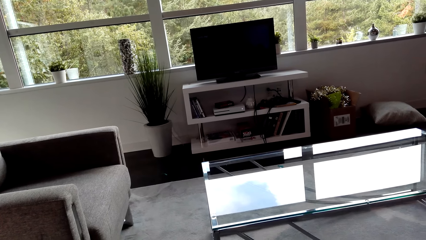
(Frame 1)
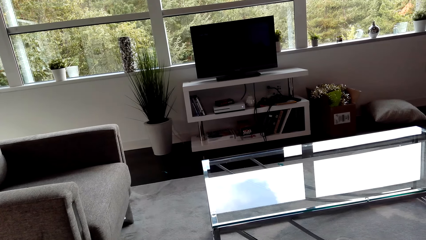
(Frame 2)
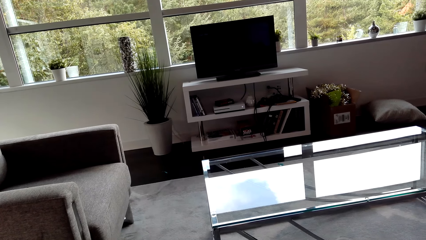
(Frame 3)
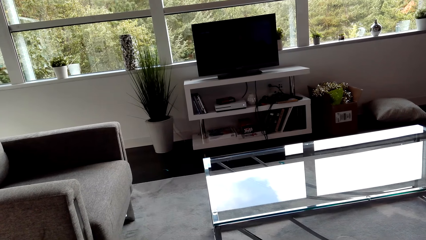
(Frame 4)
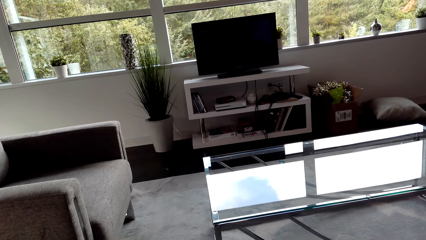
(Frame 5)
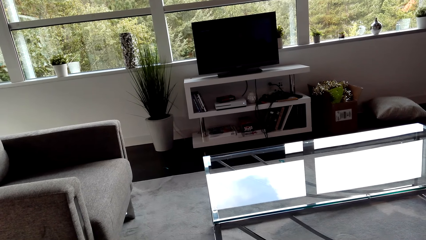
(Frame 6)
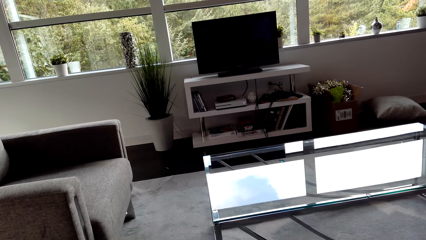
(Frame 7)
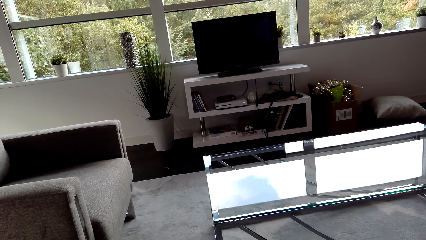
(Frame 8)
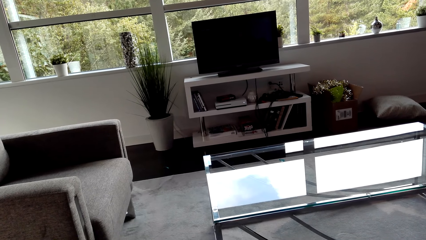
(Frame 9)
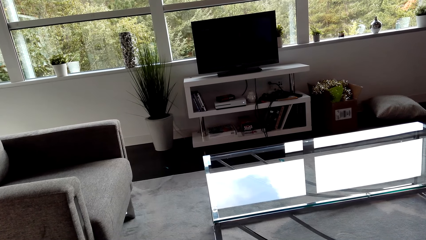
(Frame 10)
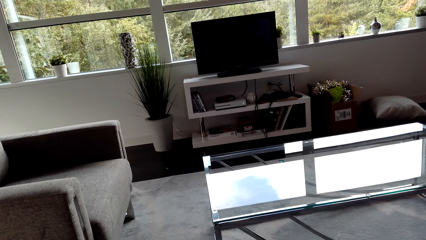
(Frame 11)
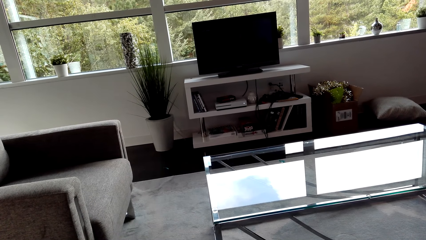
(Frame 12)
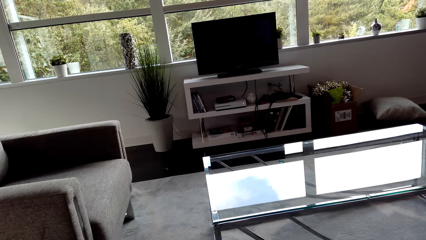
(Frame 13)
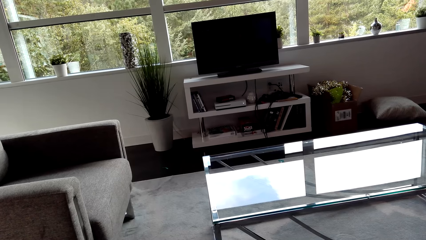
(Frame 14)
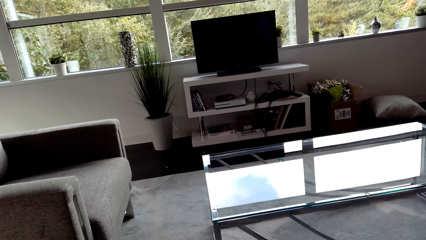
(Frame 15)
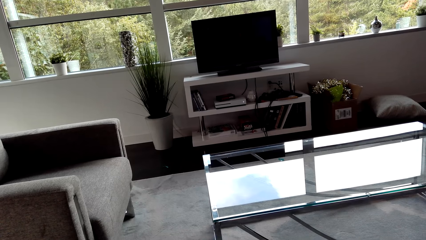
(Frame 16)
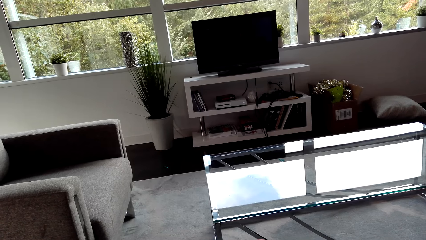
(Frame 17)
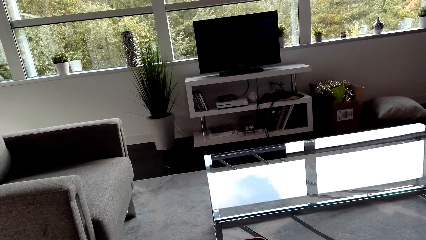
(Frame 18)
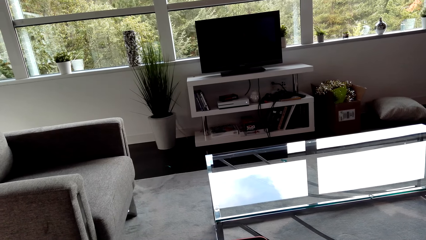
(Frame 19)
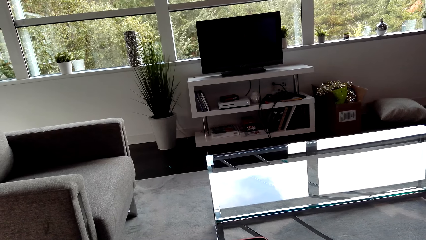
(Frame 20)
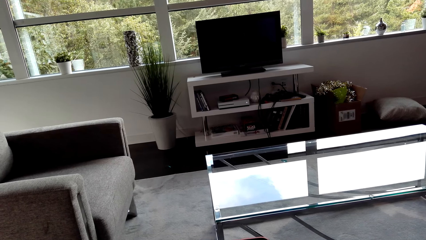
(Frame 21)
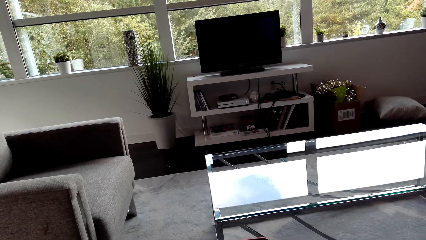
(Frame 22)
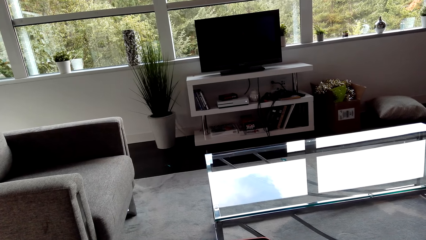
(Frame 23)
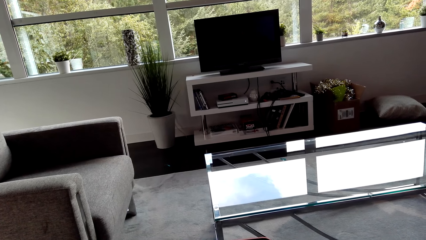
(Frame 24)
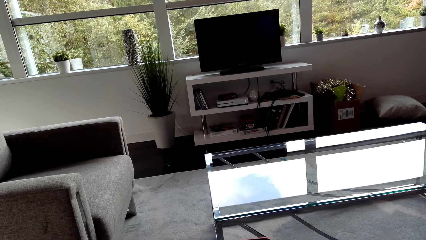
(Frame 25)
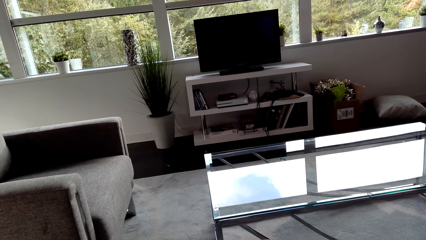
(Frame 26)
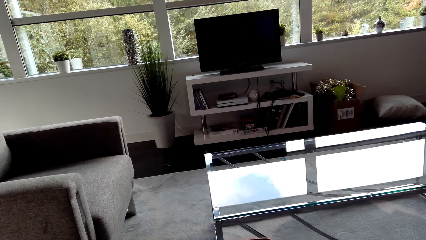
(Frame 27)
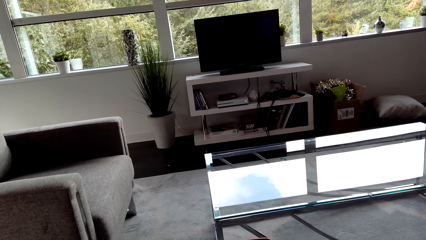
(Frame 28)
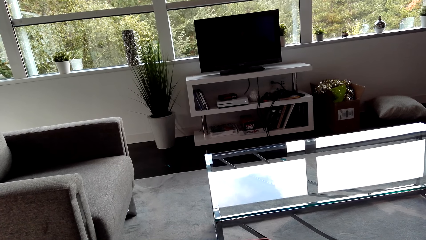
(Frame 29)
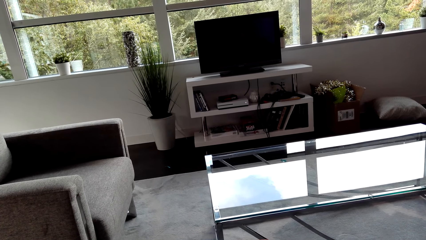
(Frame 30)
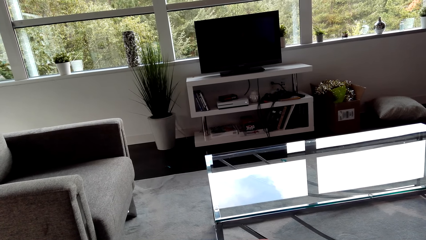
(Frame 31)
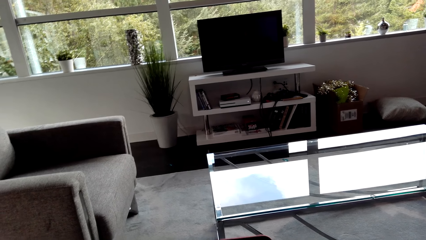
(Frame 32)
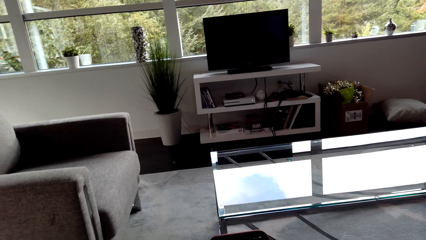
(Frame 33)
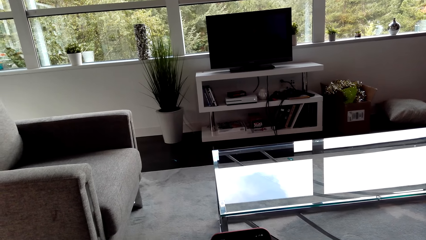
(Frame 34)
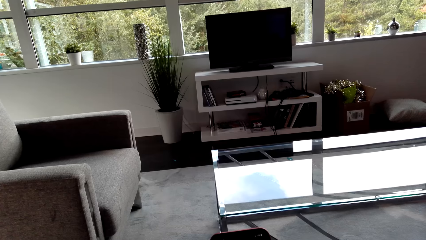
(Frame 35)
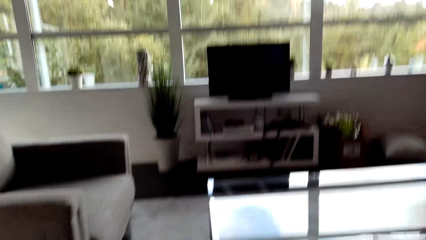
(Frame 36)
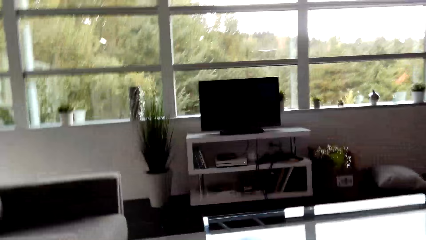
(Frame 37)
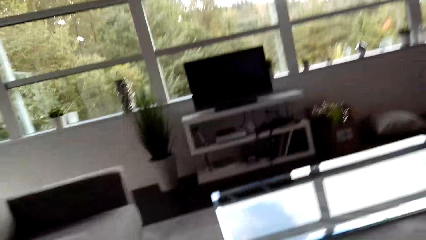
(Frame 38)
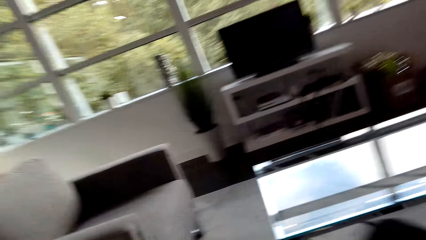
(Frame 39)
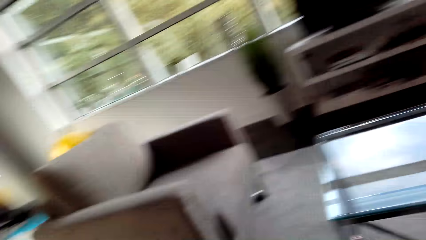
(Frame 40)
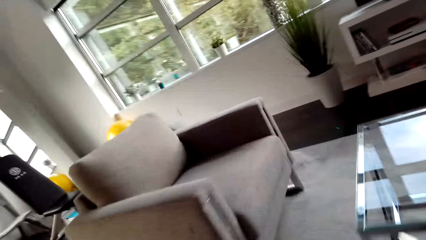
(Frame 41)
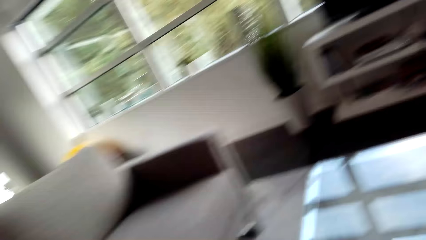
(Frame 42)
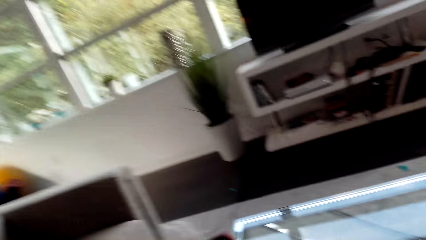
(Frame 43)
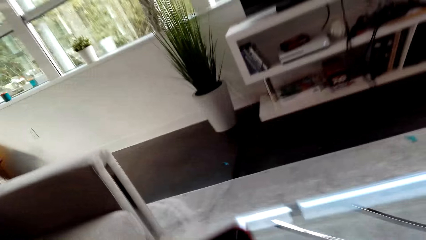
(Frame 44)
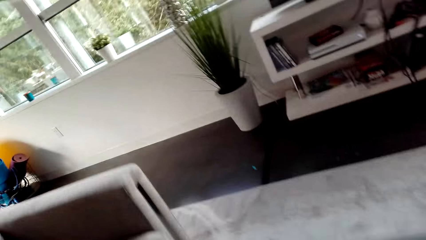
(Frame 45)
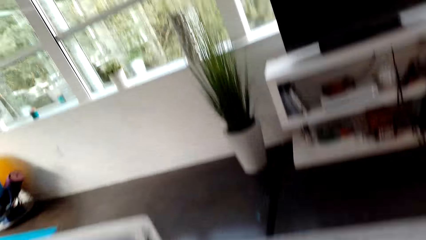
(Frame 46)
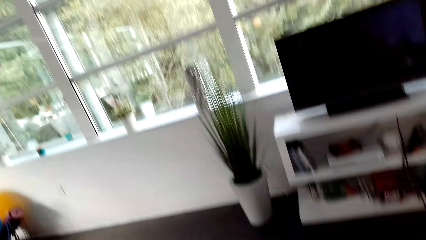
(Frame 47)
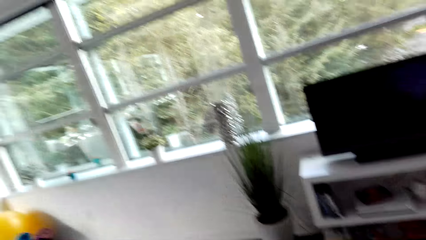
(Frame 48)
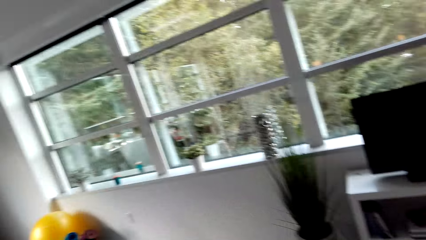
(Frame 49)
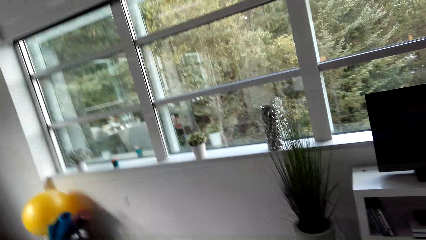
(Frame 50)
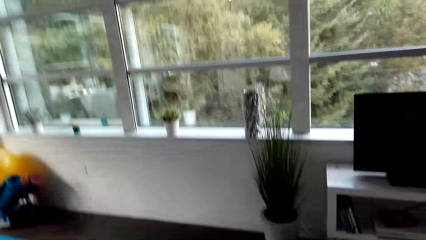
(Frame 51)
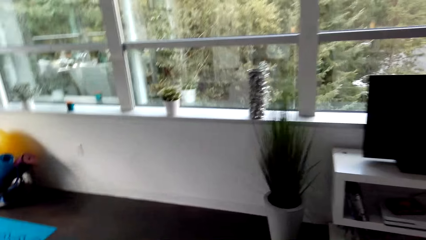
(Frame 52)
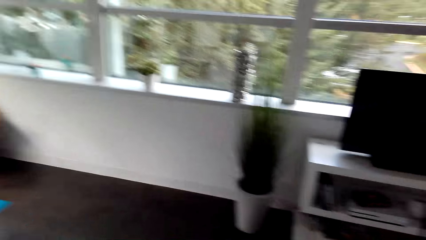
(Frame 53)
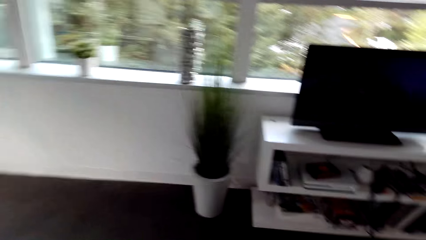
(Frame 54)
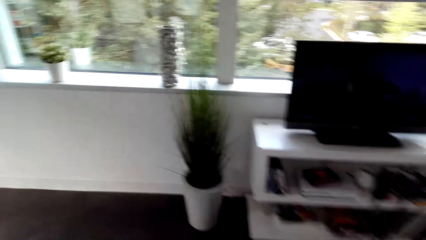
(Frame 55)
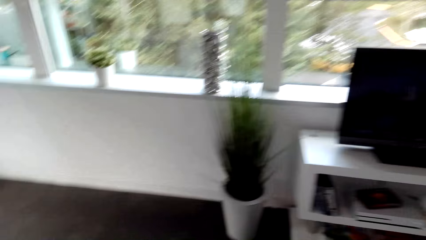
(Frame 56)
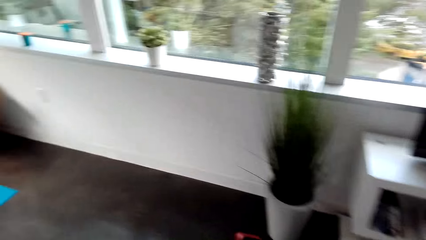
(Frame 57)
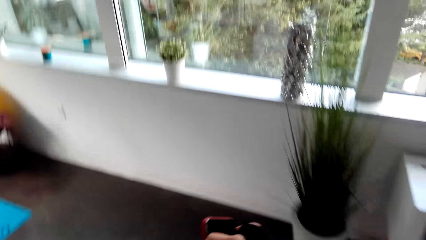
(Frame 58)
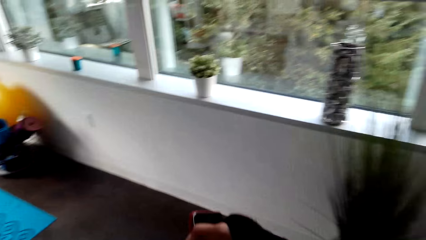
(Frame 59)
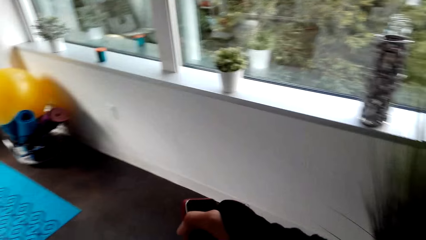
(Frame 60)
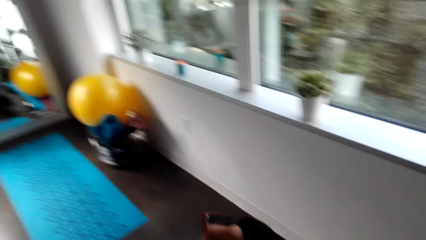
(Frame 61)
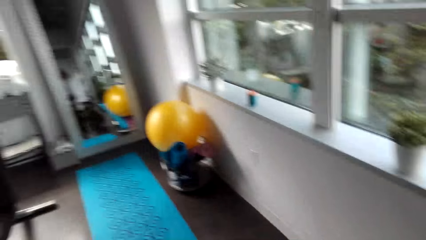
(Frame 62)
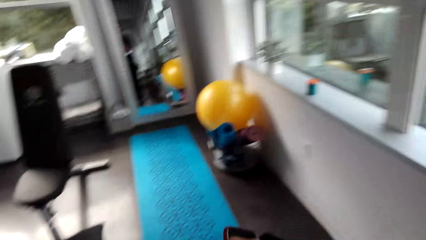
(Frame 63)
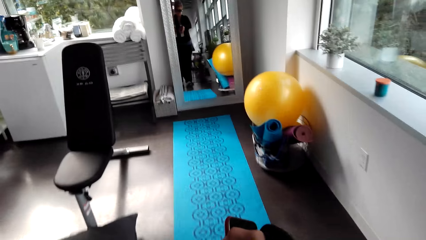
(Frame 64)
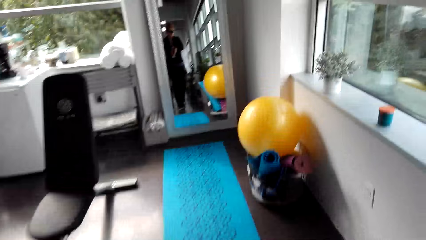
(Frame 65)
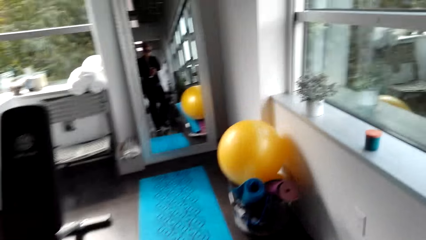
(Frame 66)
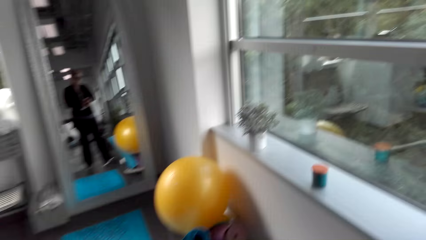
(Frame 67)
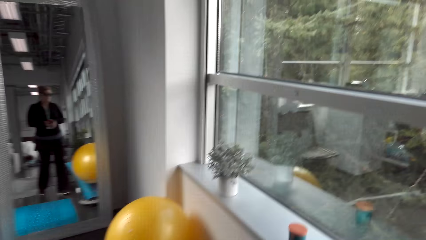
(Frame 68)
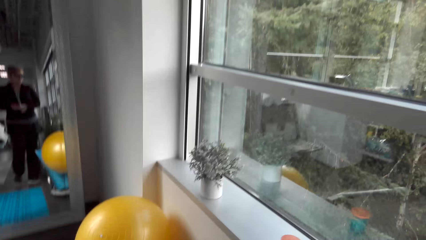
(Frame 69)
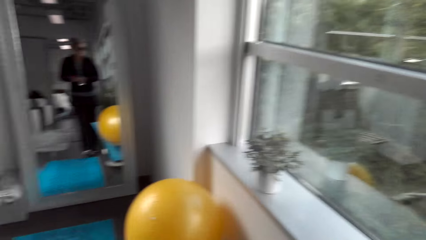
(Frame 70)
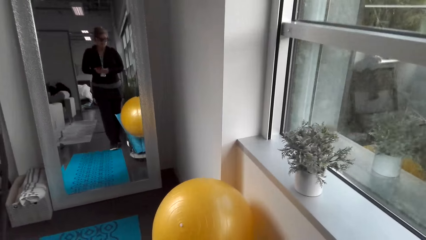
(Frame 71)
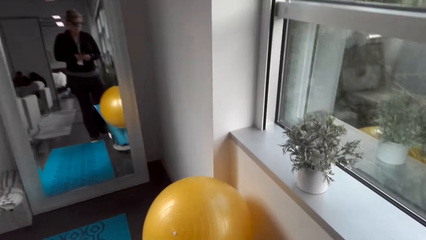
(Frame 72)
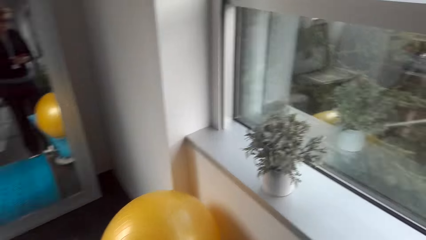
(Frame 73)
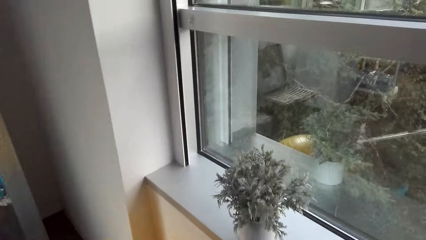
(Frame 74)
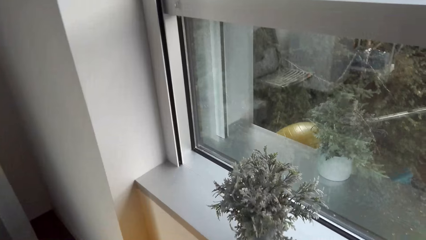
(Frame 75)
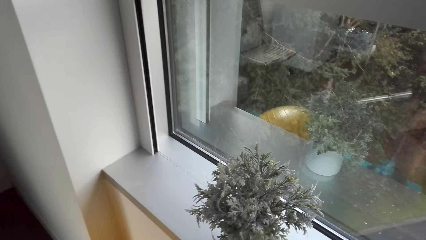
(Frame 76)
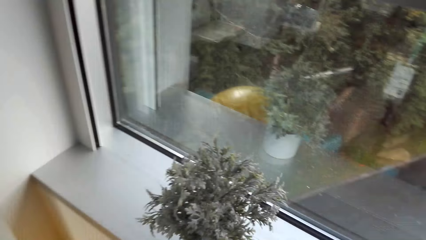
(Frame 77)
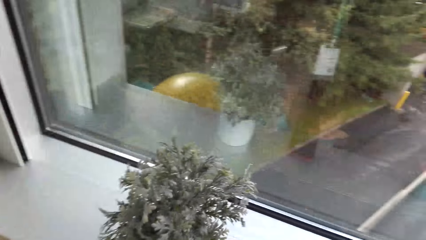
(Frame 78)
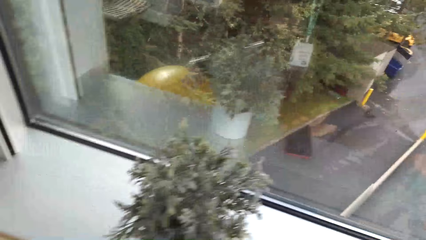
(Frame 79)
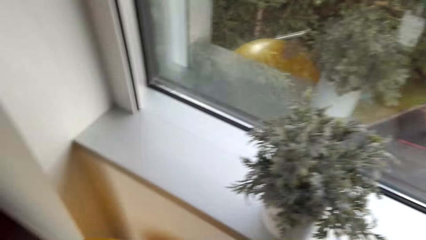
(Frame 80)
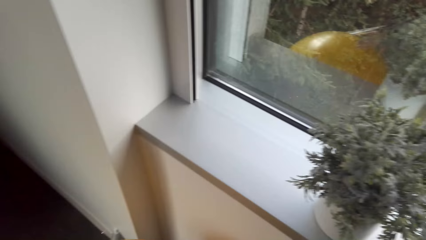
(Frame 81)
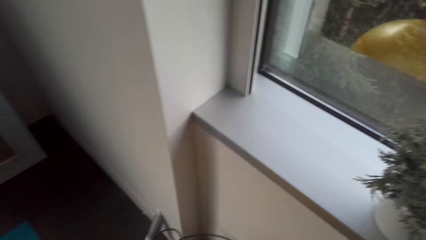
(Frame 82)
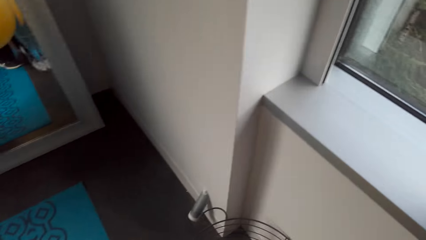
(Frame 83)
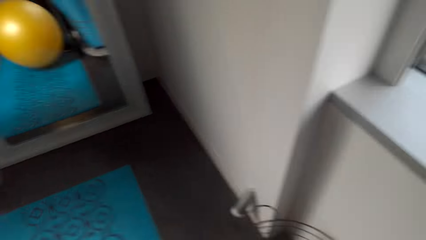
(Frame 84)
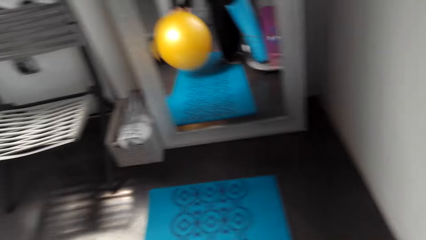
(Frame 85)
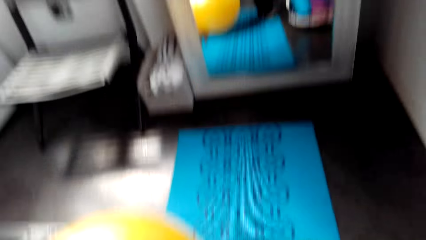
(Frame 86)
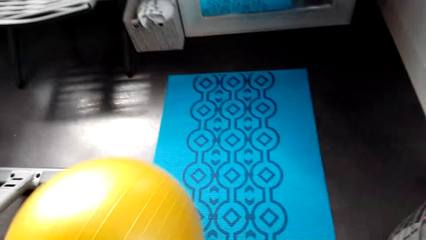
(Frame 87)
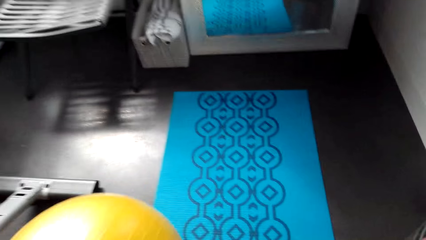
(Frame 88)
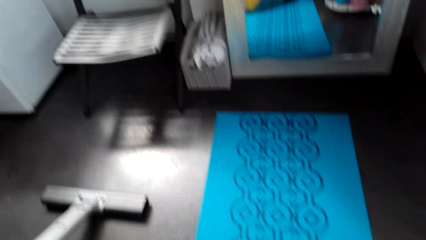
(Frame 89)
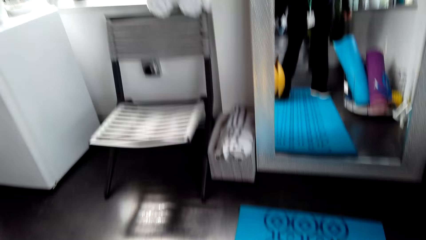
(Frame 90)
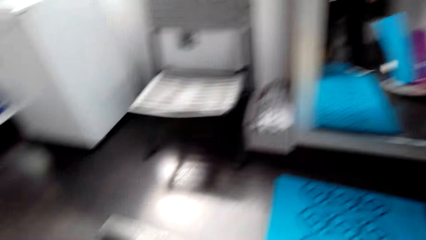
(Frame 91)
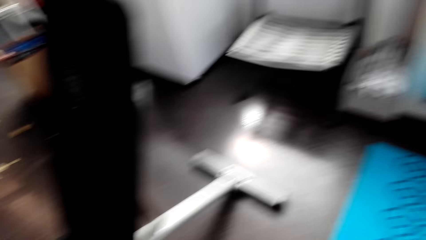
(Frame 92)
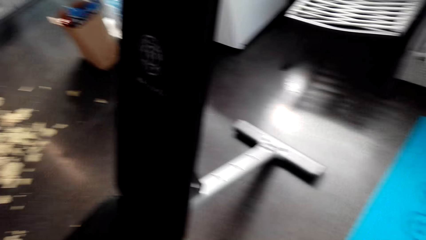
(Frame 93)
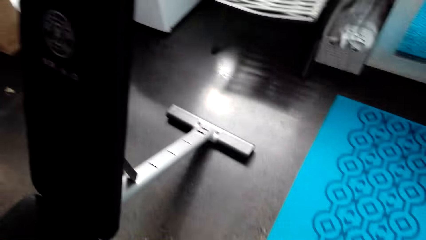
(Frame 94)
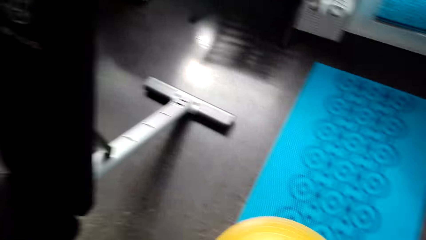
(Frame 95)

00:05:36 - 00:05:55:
A person talks with the camera wearer. The camera wearer looks around. They walk in the house. They move the phone. They walk in the house. They hold the phone. They turn around. They walk in the house. They look around. They look around again. They move the balance ball. They look around.
